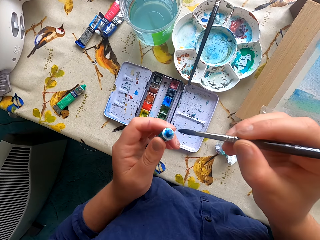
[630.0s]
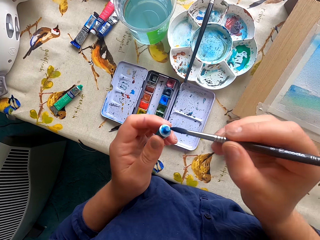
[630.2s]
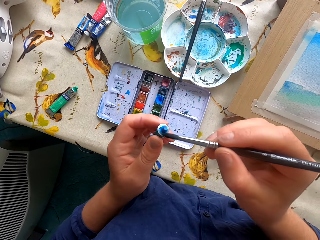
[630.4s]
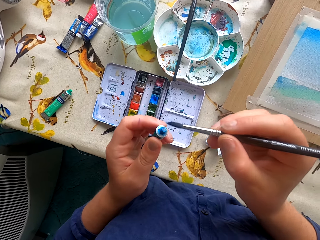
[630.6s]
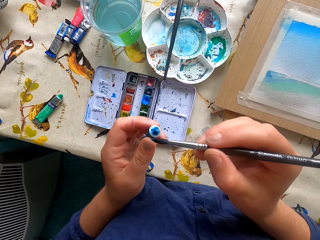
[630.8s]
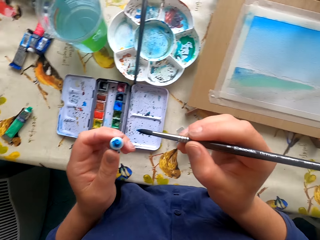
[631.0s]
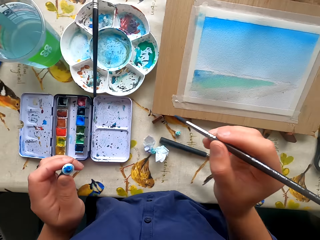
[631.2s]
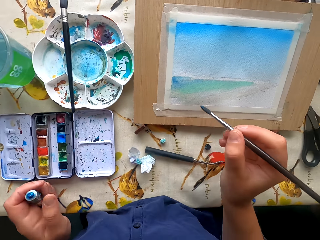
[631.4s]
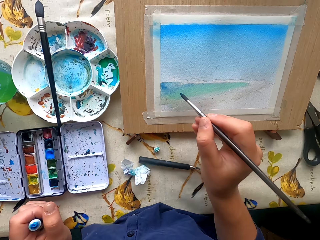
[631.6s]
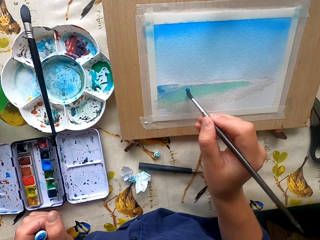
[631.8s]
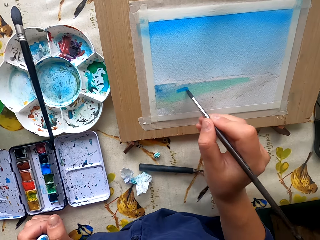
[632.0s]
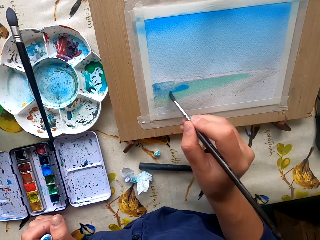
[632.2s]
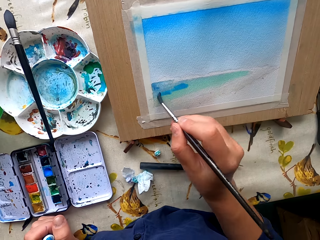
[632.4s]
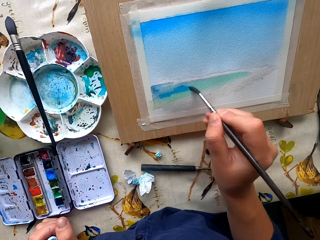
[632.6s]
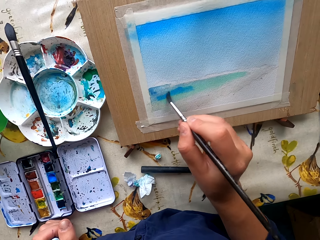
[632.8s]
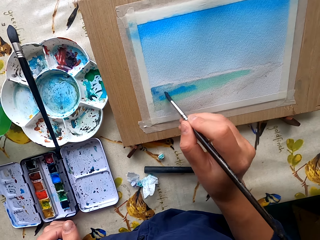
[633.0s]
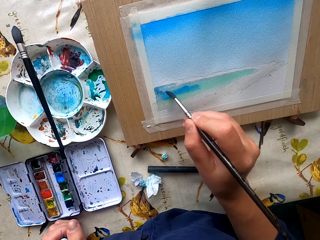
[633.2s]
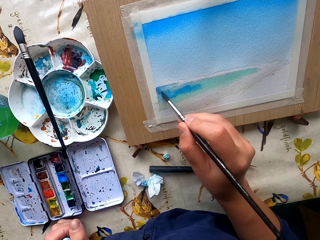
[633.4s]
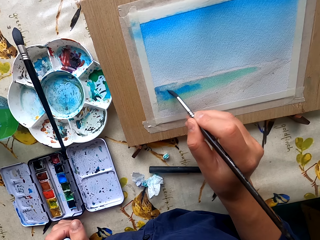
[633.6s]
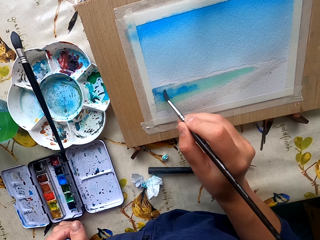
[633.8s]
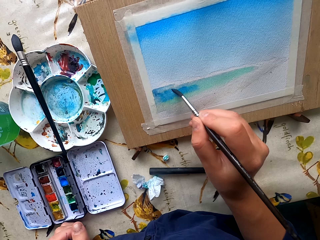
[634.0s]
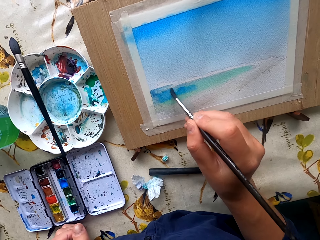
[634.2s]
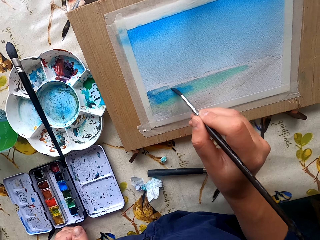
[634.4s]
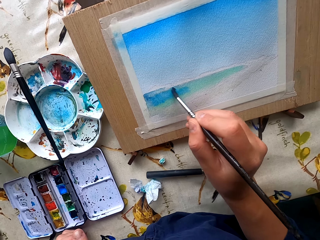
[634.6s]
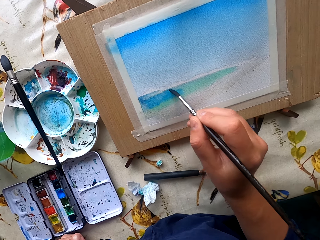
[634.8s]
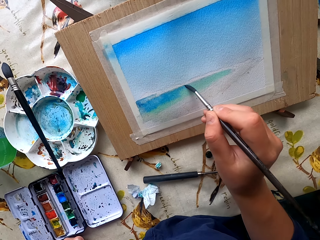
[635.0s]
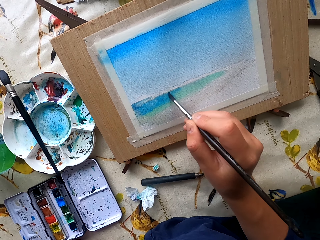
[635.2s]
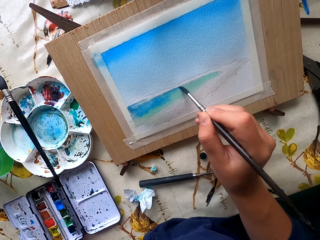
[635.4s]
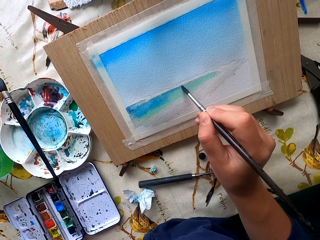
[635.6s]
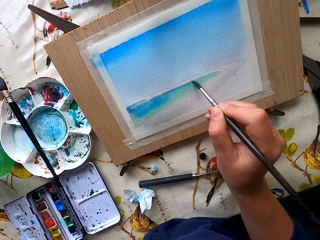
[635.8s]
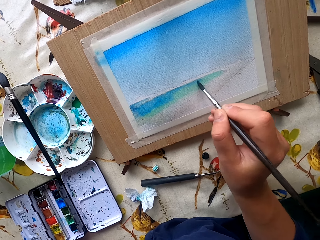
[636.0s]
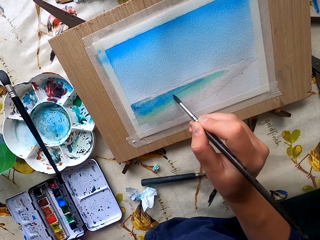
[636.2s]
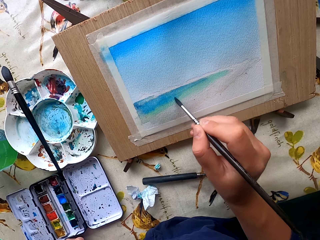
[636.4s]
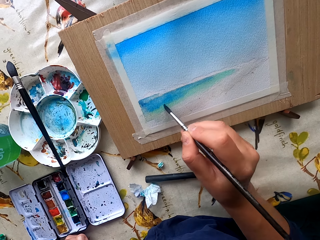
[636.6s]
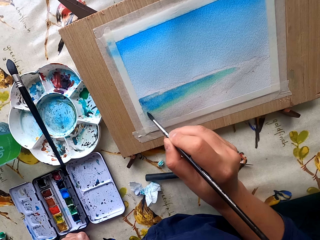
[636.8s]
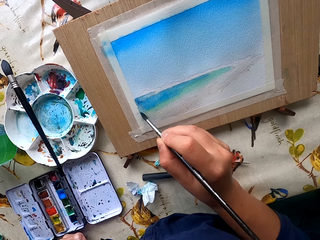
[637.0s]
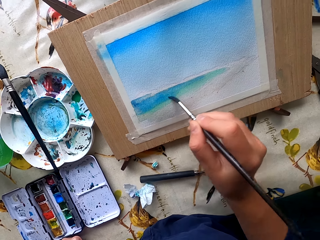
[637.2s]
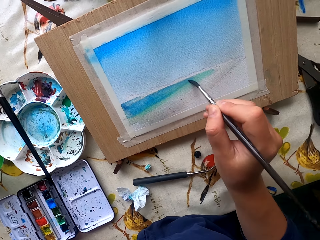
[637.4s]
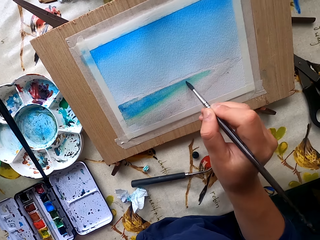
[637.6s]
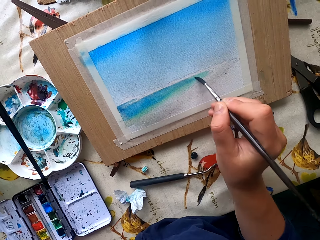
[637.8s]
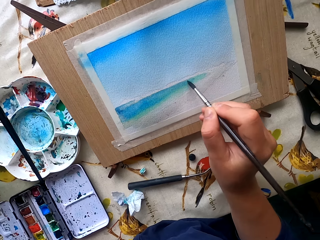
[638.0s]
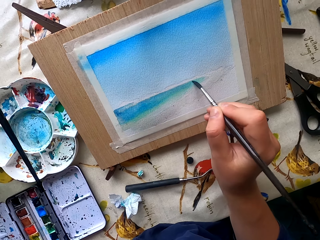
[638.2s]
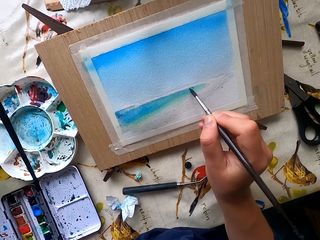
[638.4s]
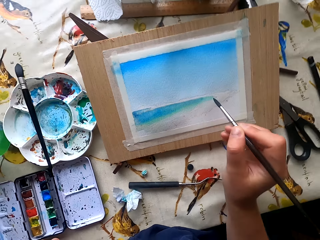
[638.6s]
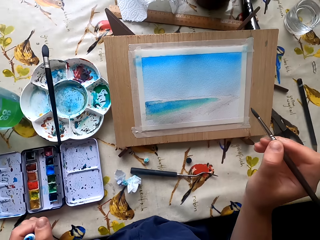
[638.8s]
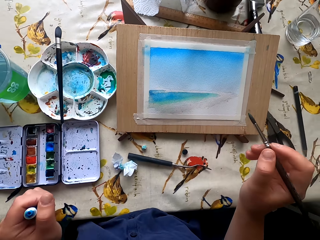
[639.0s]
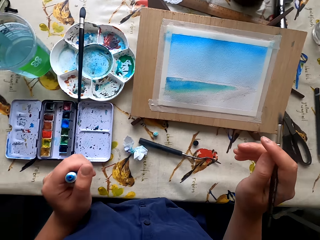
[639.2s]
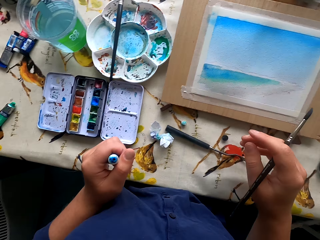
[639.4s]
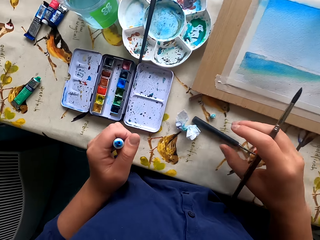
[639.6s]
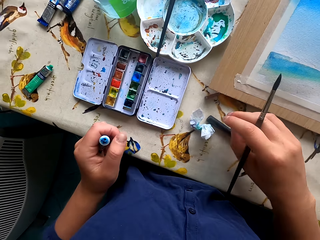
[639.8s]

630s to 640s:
The camera wearer dips the paintbrush in the water paint. They touch the paint. They paint the drawing paper.

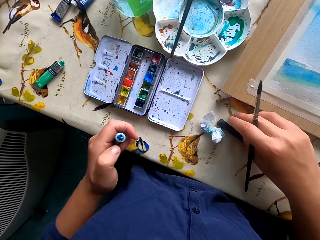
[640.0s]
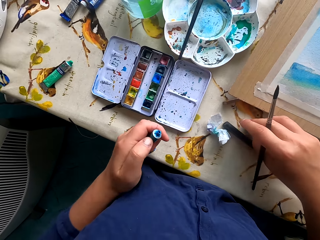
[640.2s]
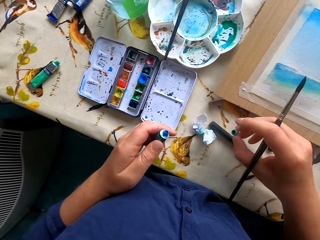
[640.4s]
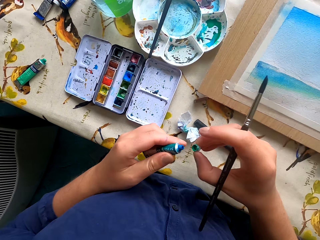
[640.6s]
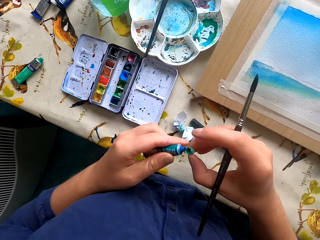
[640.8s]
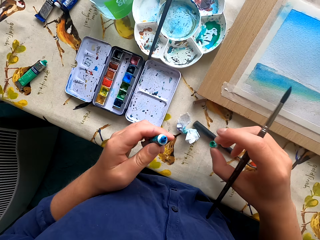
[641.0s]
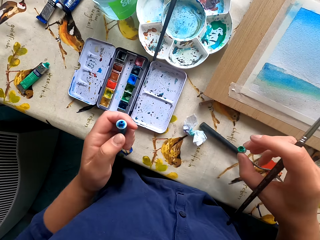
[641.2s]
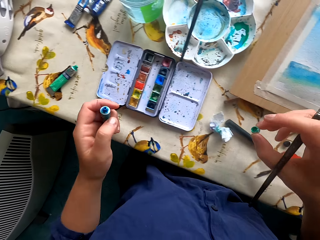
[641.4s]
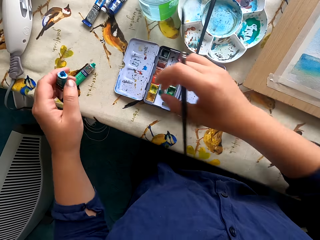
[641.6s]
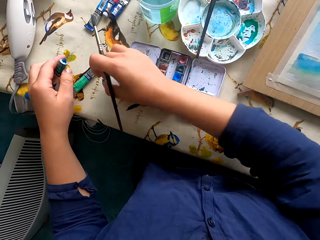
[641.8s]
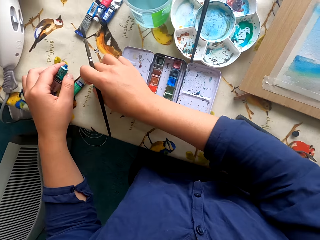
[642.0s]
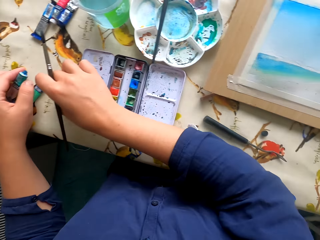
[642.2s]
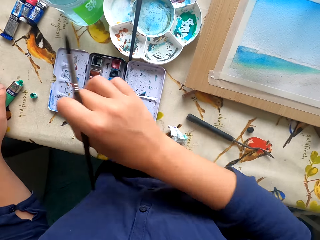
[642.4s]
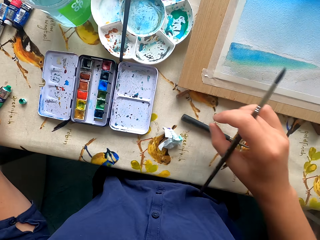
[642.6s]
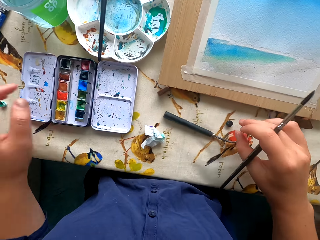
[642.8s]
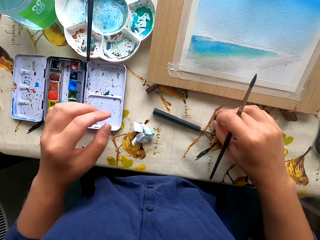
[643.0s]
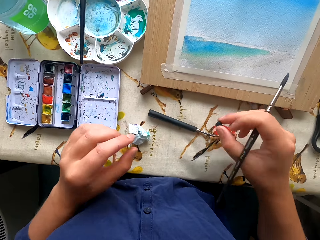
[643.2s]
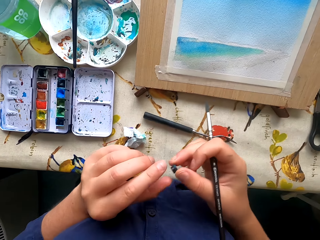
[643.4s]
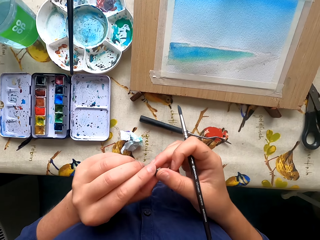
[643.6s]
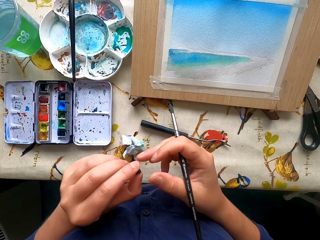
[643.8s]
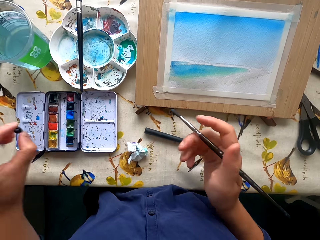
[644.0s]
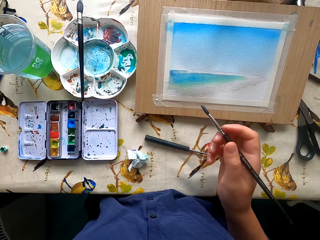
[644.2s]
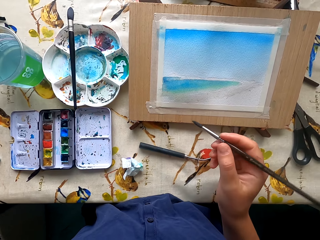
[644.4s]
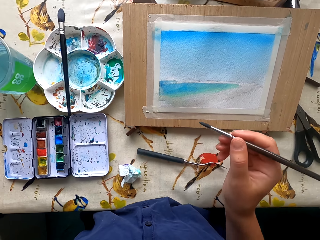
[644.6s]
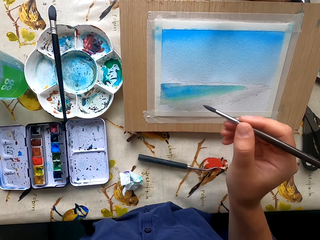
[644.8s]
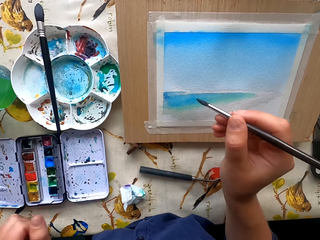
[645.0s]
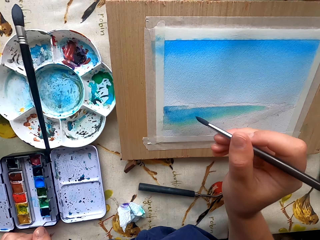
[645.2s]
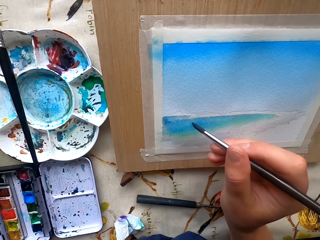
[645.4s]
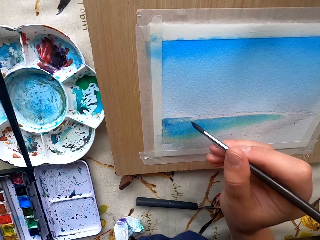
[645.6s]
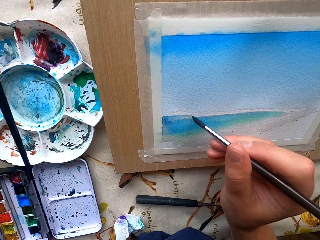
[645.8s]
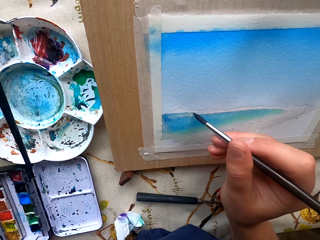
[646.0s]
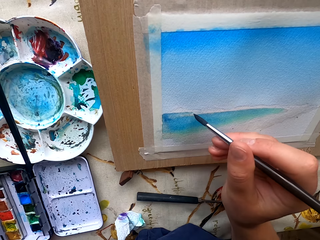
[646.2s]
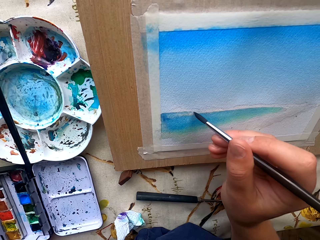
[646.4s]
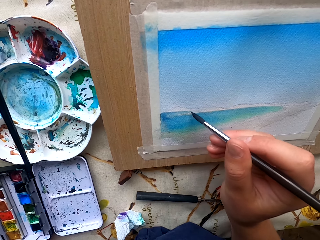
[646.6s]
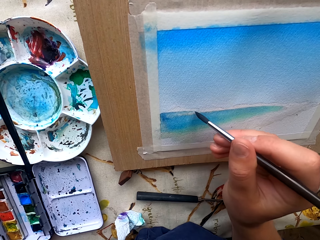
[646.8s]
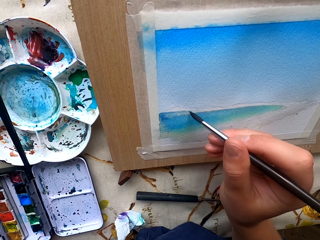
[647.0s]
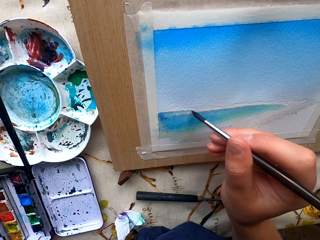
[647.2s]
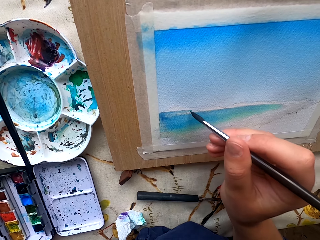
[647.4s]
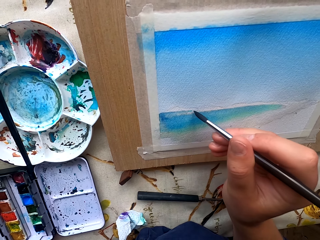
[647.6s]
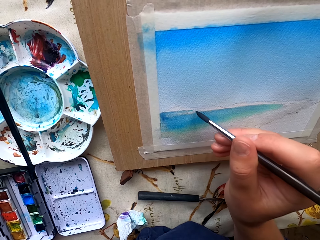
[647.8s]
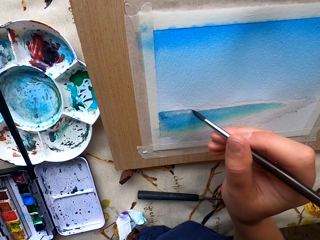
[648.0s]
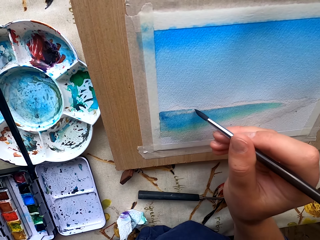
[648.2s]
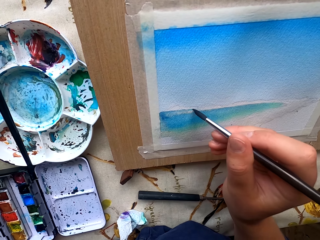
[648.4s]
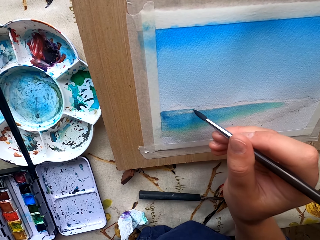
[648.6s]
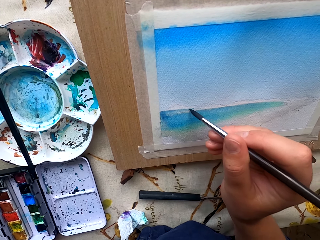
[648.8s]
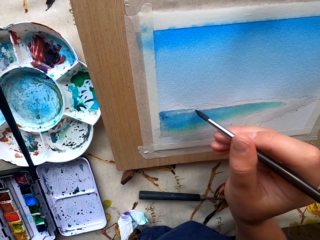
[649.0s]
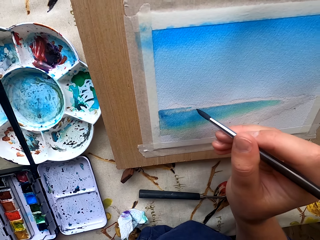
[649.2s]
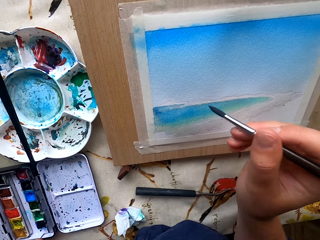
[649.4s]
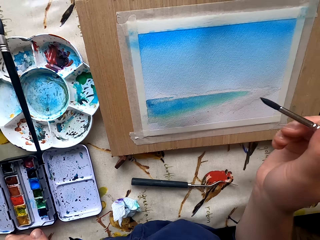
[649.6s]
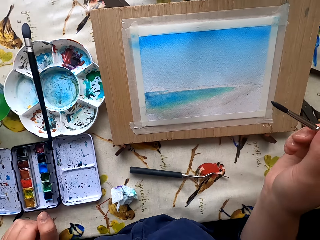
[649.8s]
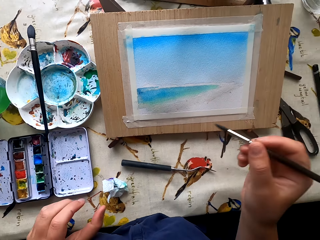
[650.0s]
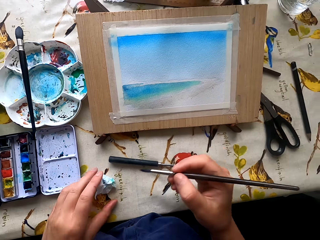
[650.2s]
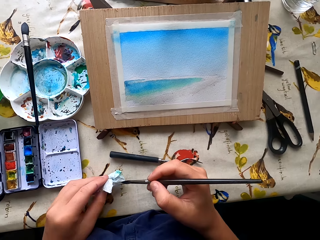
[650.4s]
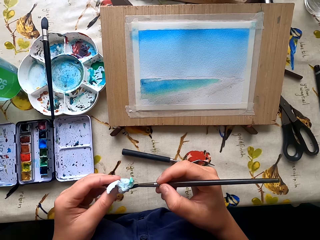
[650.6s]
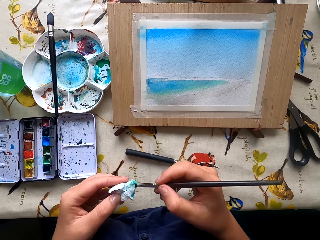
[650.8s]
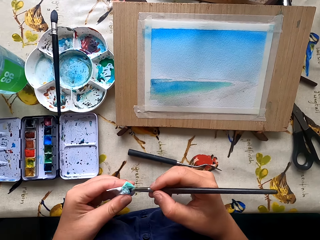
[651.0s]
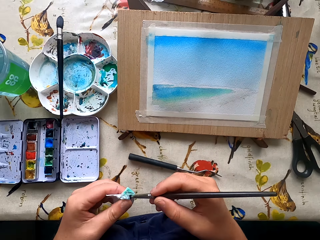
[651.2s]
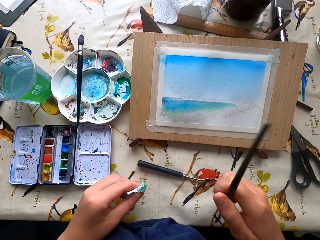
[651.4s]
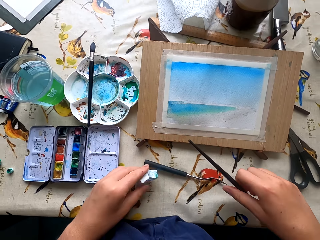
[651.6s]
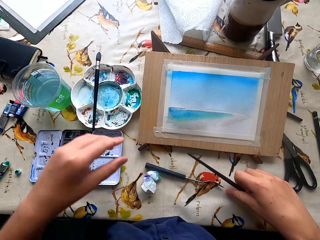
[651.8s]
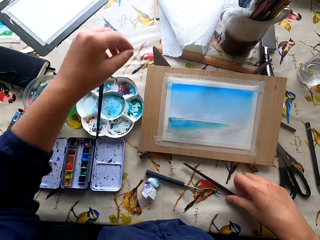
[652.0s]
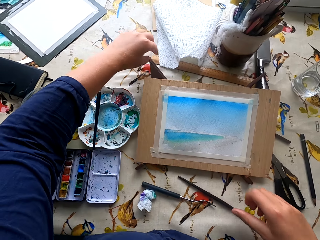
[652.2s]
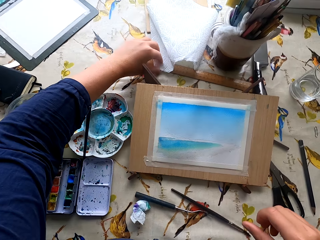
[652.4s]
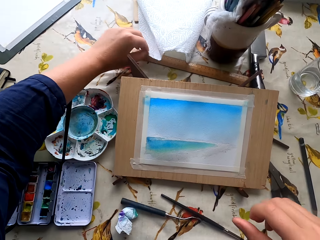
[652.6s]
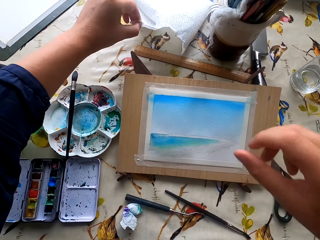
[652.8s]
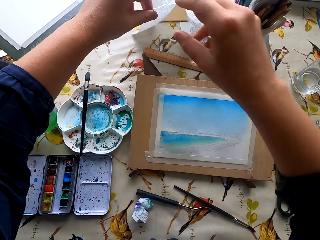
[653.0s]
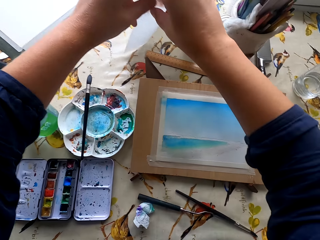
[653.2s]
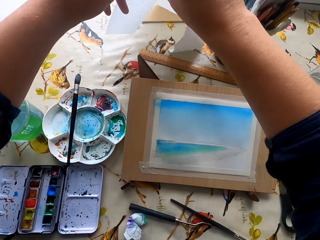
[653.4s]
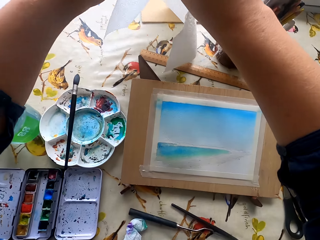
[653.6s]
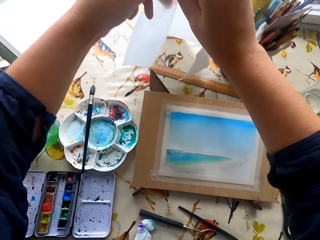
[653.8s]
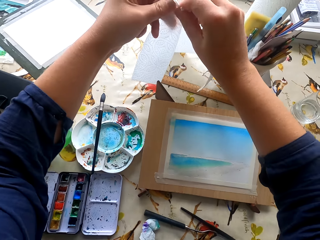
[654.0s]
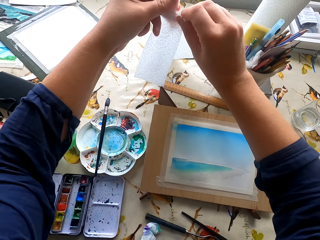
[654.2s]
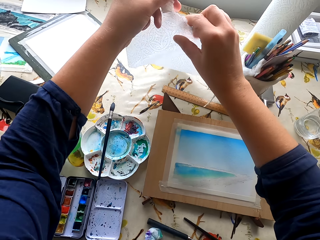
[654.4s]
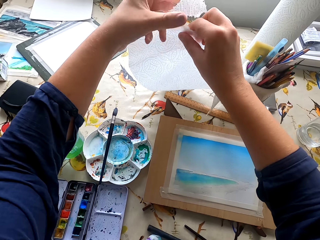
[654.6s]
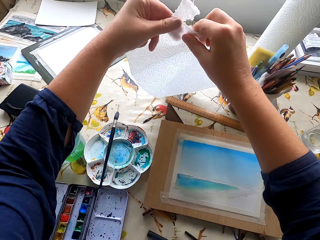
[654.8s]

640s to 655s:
The camera wearer picks up the cover. They place the water paint on the table. They drop the cover. They pick up the cover. They paint the drawing paper. They dry the paintbrush with a wipe. They place the paintbrush on the table. They pick up the wipe from the table.
